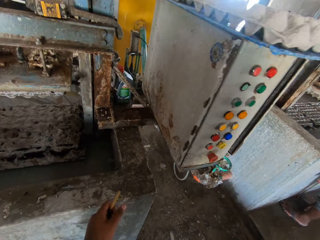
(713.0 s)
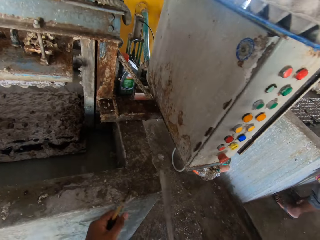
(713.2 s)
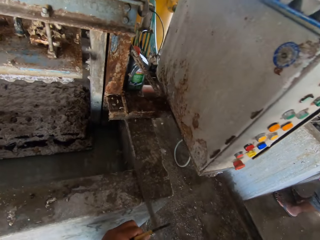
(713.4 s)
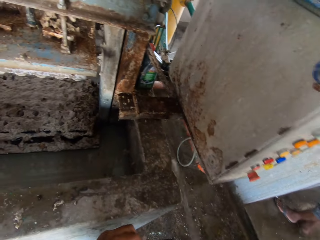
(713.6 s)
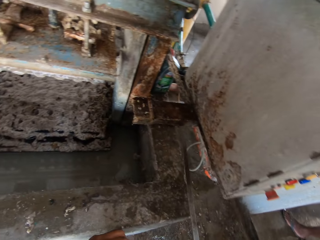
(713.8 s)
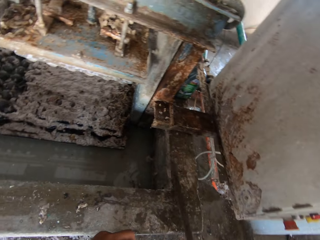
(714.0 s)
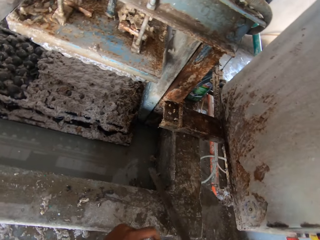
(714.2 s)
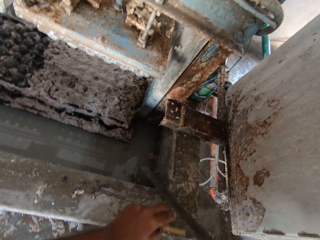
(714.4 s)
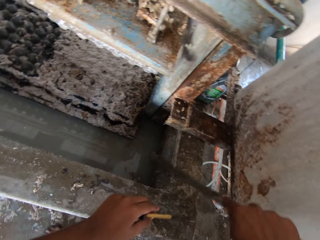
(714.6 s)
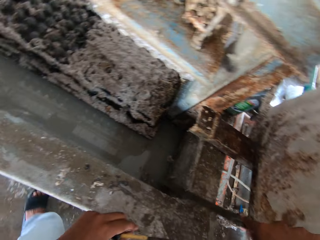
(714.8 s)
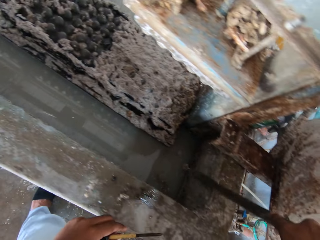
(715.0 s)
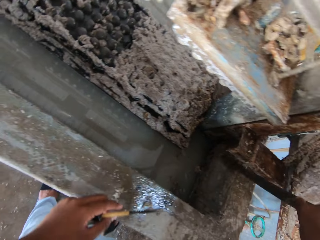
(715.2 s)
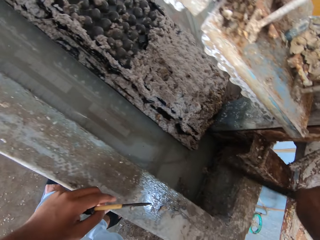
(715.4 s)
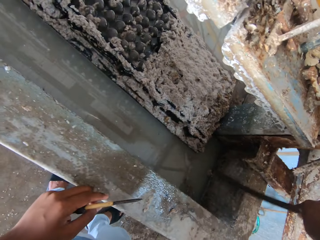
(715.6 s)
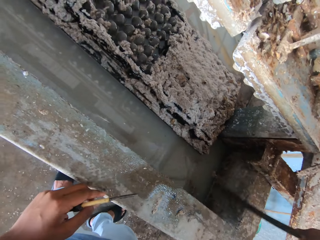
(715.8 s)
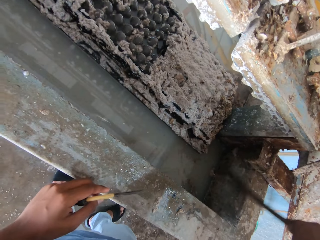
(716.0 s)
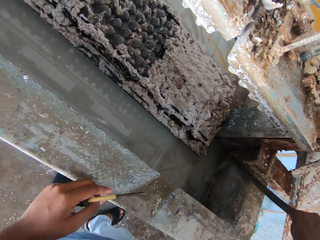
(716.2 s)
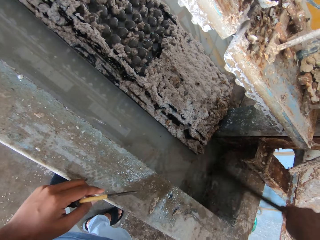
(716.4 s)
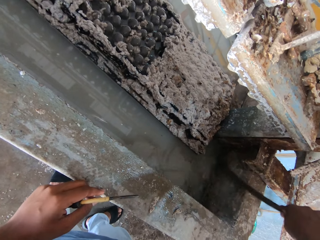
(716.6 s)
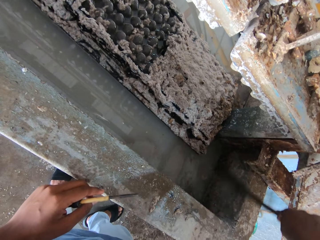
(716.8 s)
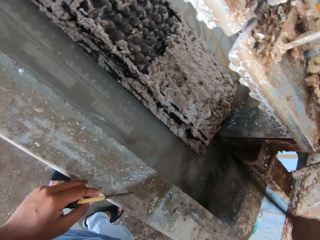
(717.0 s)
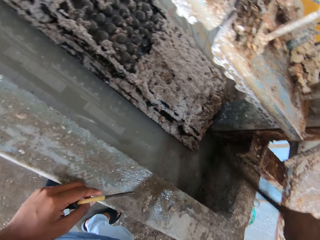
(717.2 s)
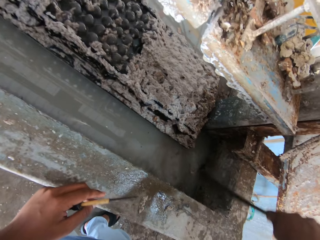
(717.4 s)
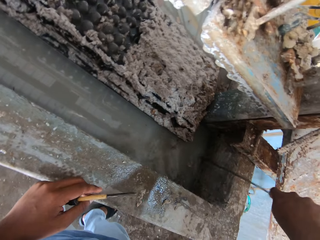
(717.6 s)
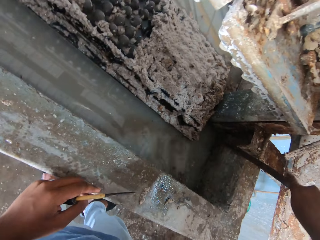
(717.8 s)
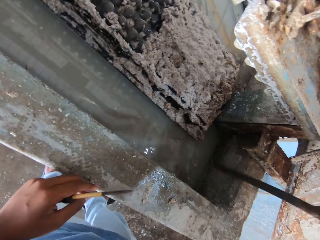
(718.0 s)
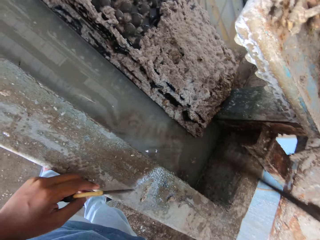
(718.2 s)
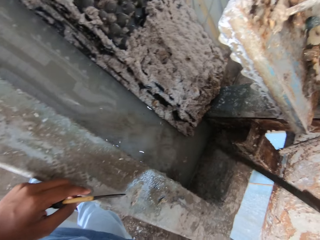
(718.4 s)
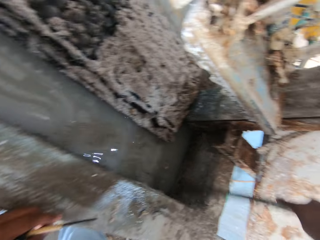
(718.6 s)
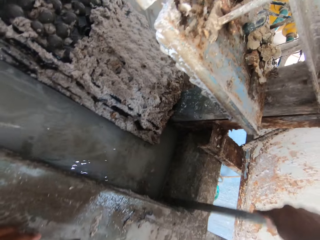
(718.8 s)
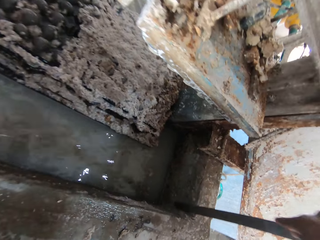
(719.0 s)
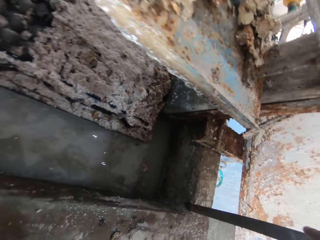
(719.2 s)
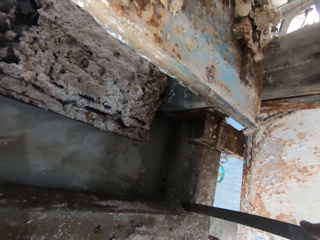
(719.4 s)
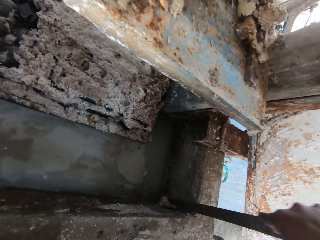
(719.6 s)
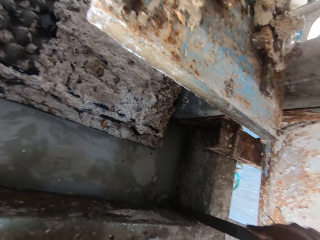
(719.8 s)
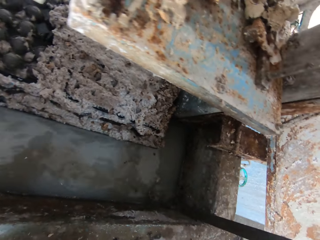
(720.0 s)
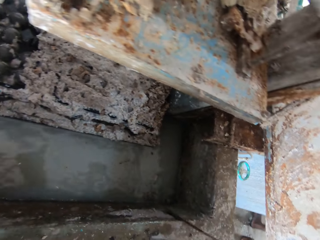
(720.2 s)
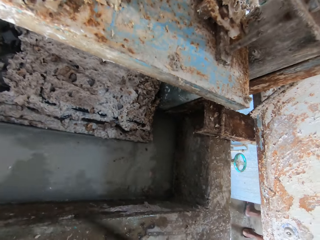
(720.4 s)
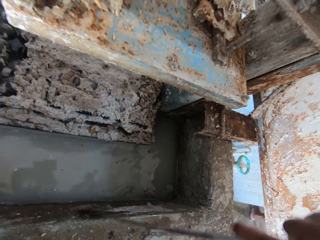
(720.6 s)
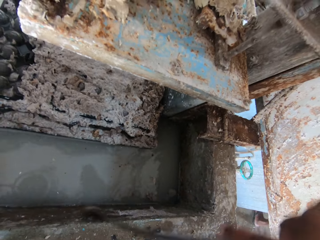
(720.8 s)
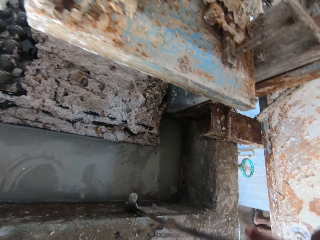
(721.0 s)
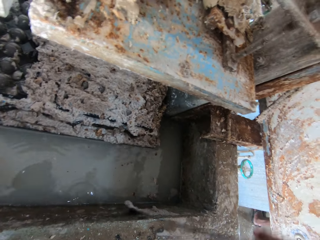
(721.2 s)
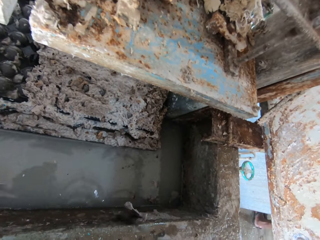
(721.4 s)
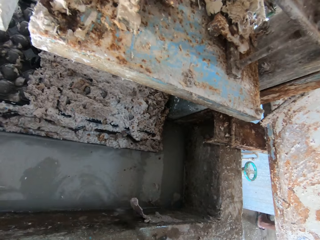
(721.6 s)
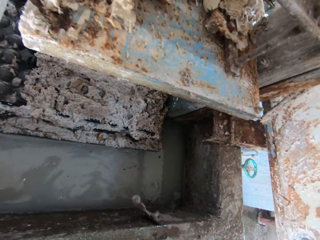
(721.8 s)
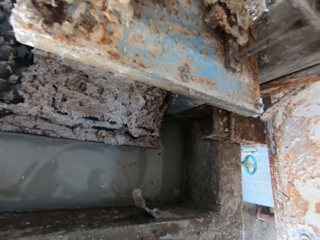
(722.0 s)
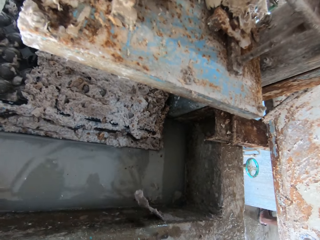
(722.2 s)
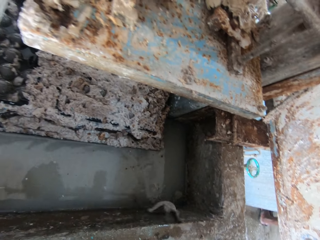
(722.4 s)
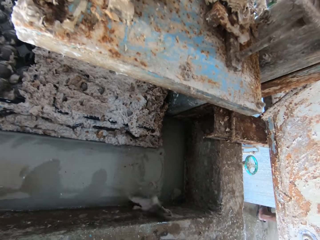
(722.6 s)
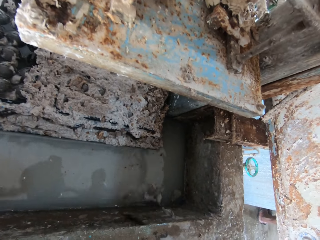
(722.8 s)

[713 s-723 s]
The camera wearer scratches a tank wall with a metal. They scrape on the concrete block.

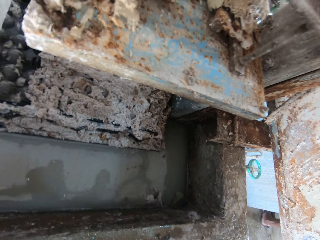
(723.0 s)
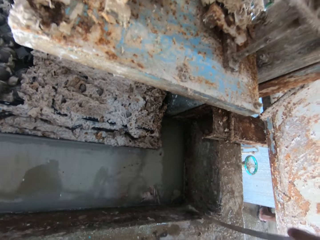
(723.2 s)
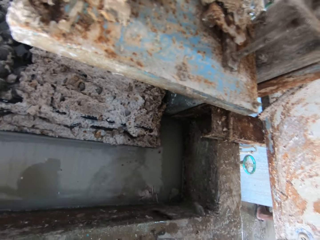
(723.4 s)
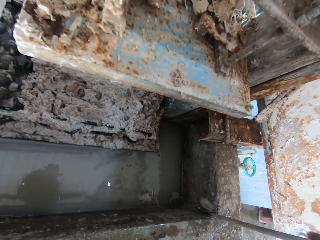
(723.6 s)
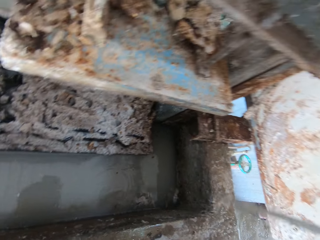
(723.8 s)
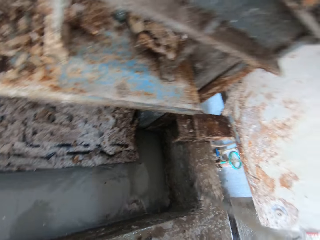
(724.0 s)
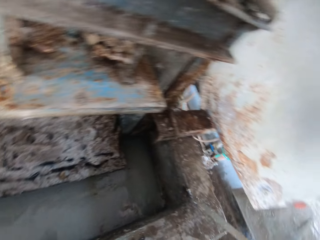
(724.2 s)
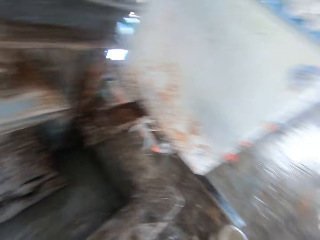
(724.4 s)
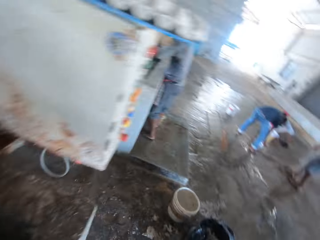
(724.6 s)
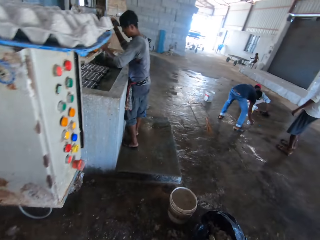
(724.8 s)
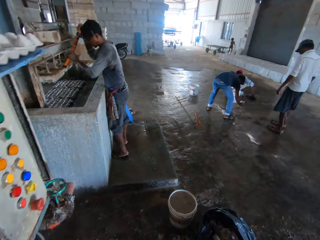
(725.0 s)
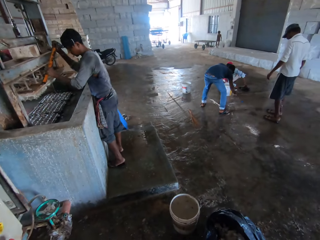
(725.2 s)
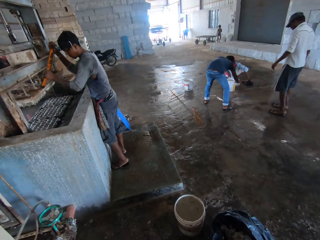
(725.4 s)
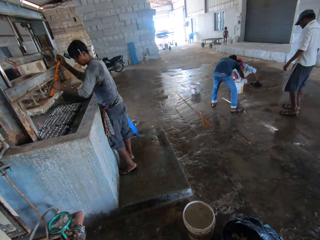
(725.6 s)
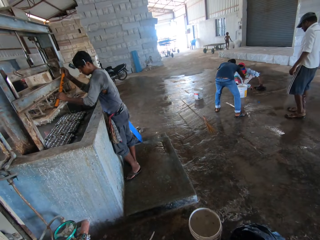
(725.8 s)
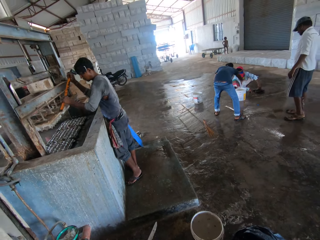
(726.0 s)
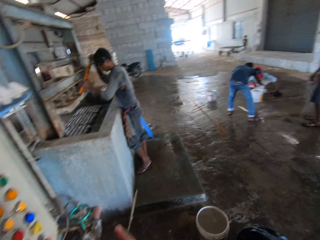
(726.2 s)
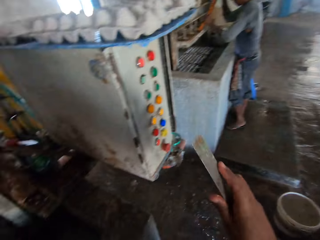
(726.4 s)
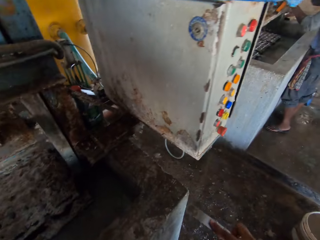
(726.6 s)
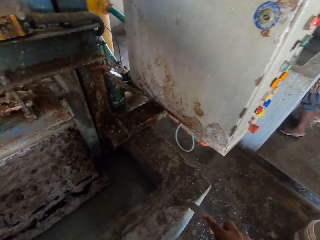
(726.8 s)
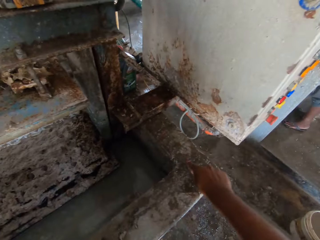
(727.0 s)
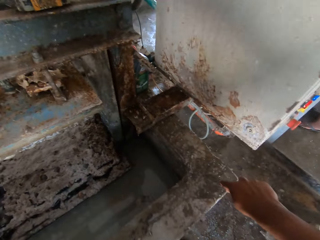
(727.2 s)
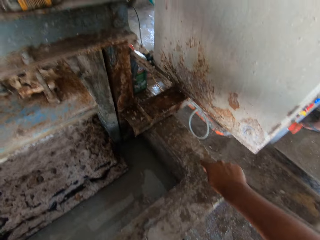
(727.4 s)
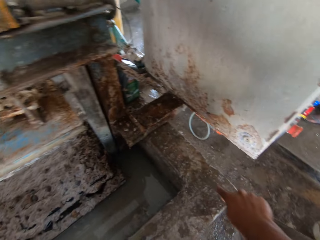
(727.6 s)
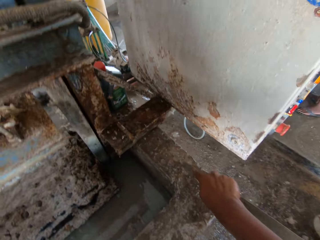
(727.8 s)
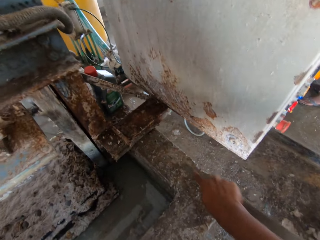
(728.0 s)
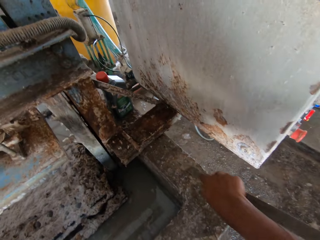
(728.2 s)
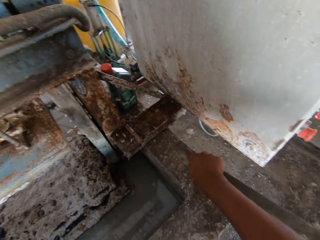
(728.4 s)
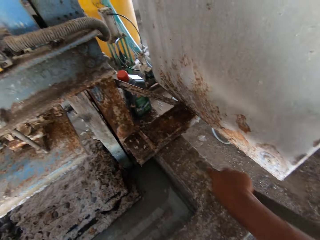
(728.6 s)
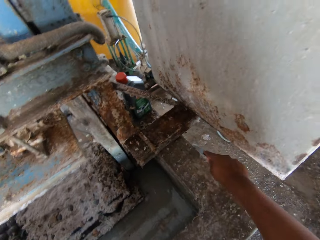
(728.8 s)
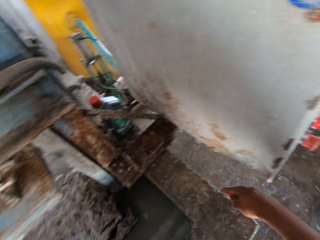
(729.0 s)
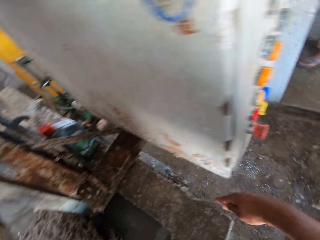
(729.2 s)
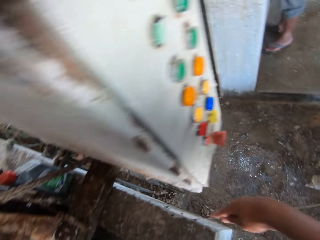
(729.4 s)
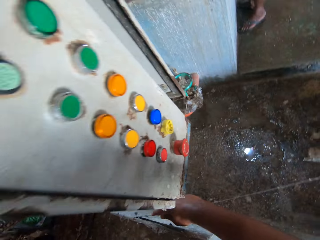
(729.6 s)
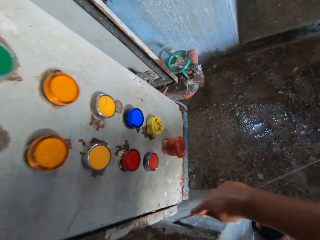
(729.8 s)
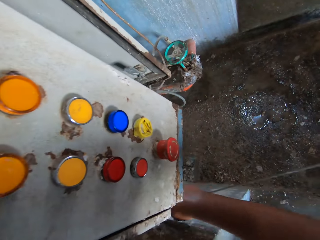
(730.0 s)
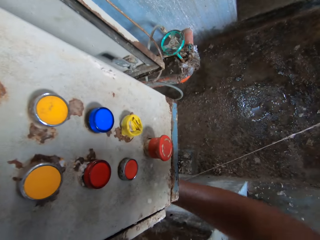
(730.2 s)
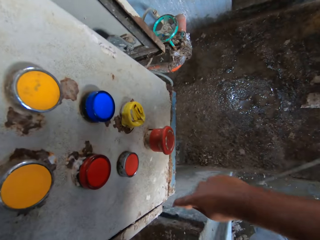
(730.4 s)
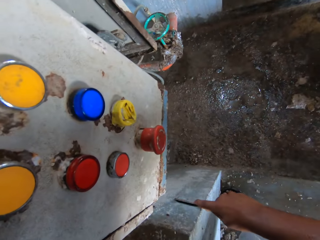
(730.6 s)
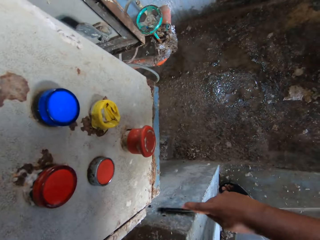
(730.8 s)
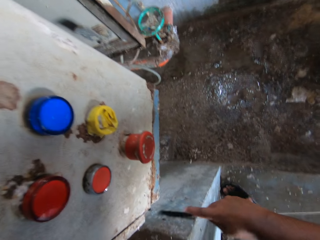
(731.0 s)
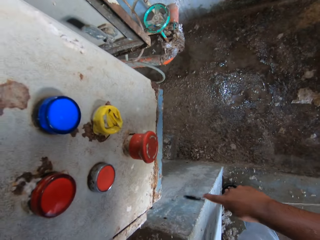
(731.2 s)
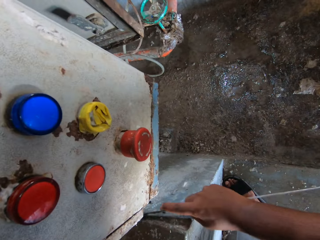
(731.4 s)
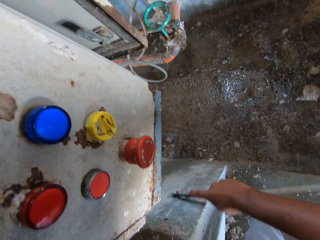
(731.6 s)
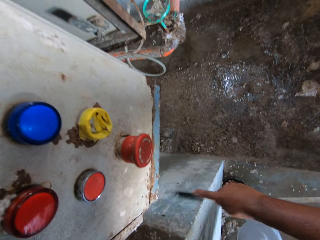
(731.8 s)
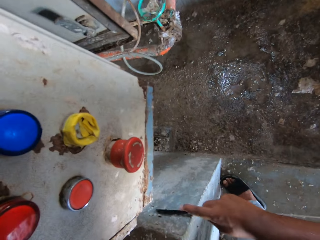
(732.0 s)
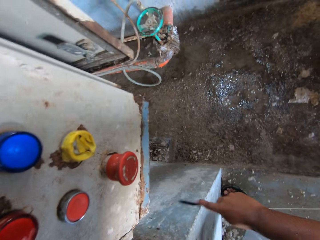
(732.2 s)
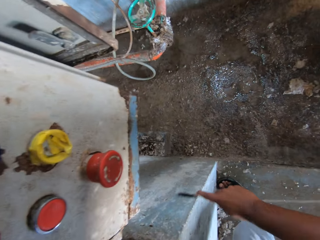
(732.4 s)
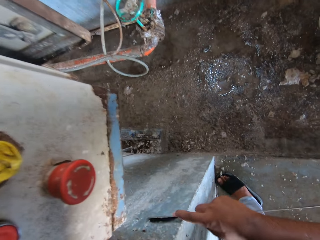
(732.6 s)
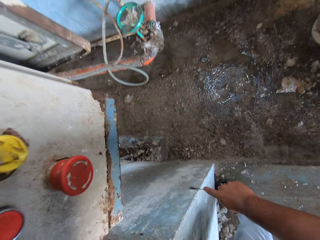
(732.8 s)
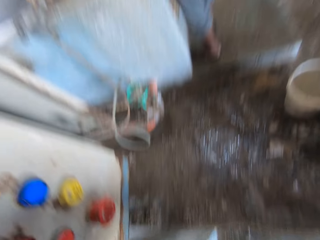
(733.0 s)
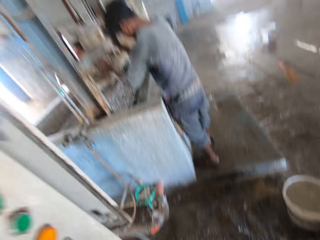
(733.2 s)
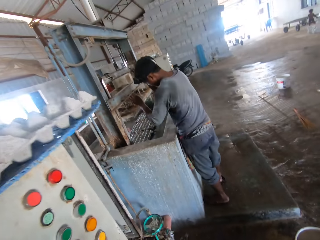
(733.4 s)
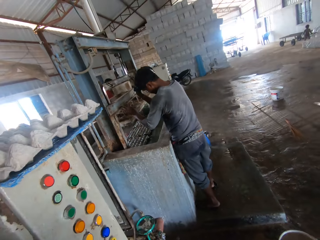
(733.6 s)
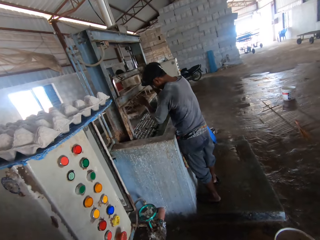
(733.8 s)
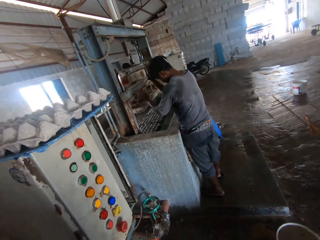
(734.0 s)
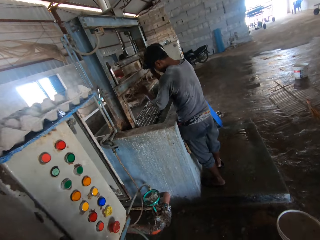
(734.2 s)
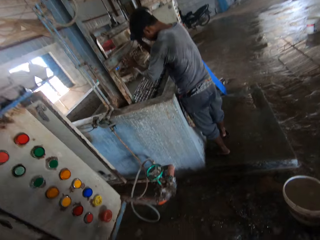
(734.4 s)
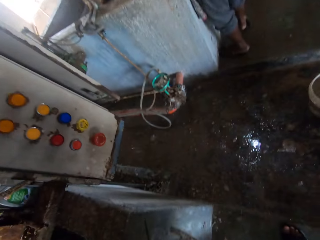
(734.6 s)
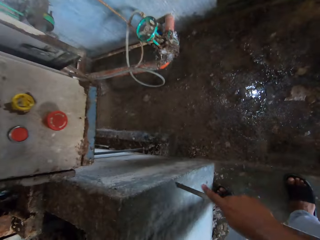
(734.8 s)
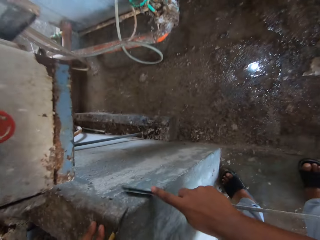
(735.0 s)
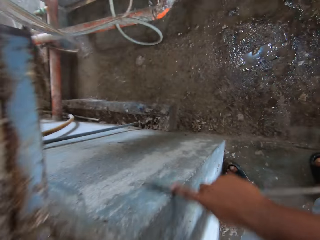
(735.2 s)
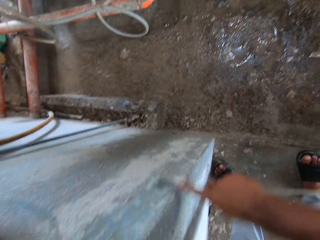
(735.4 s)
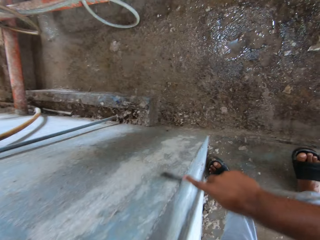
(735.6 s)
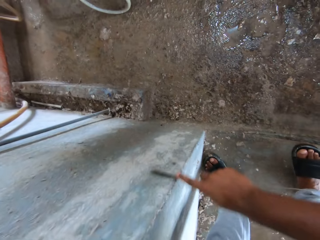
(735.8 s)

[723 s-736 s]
A person scrapes the egg tray machine. Another person scoops water. Another person looks around. Another person pours water into the container.
